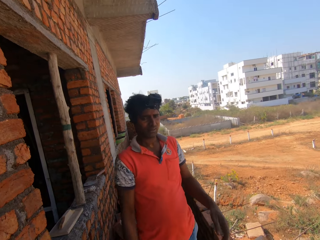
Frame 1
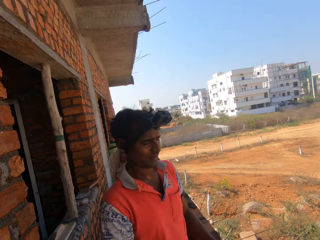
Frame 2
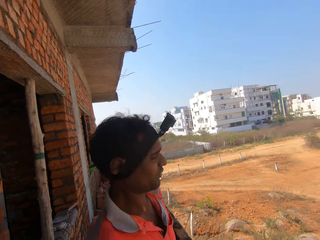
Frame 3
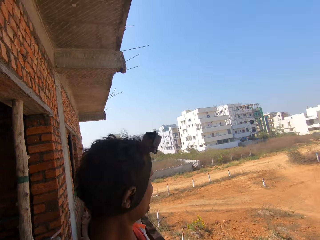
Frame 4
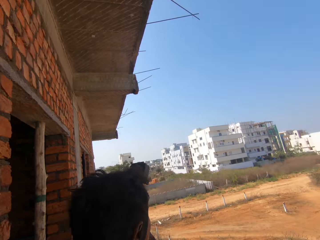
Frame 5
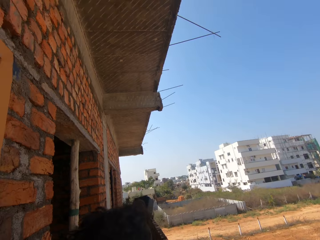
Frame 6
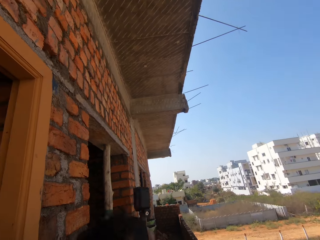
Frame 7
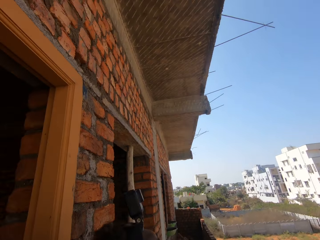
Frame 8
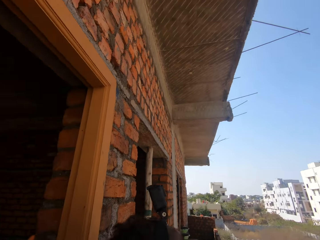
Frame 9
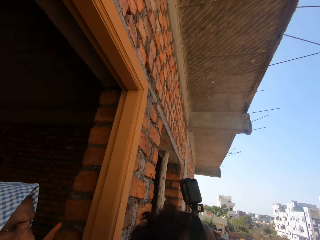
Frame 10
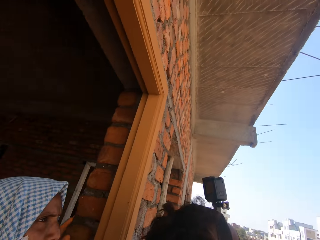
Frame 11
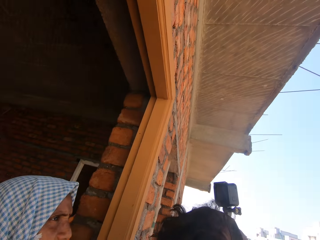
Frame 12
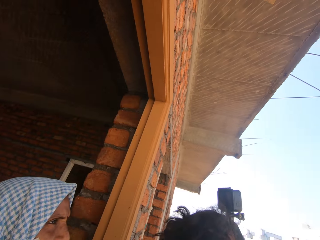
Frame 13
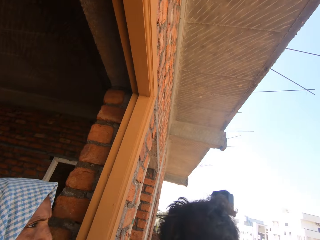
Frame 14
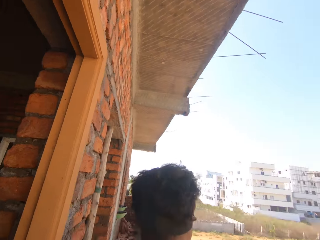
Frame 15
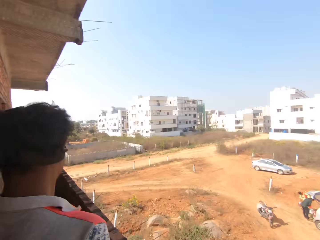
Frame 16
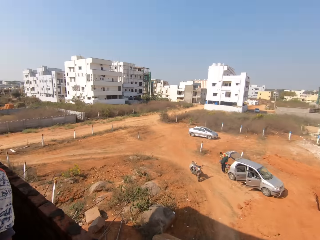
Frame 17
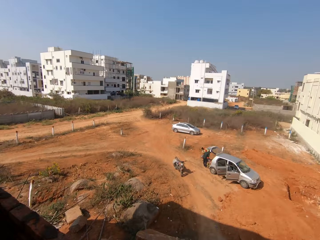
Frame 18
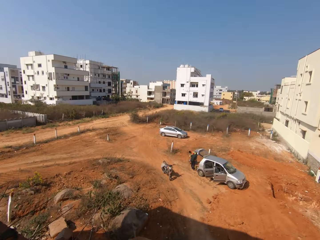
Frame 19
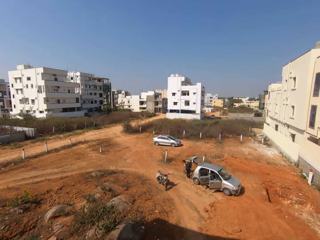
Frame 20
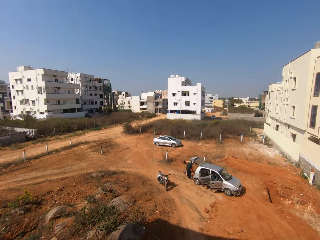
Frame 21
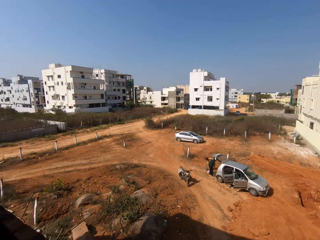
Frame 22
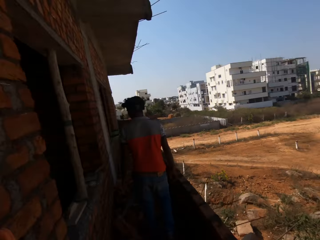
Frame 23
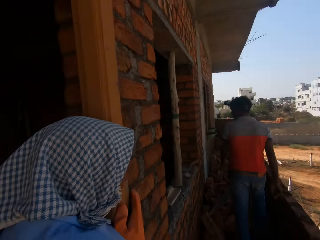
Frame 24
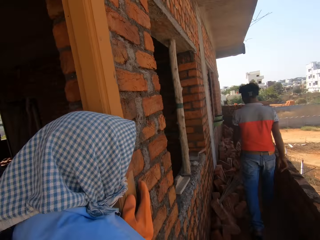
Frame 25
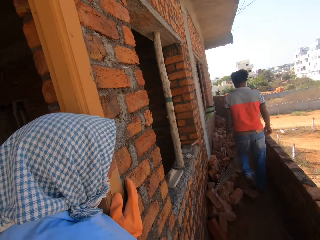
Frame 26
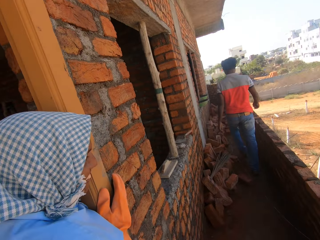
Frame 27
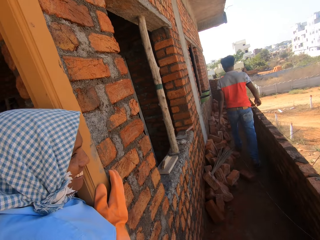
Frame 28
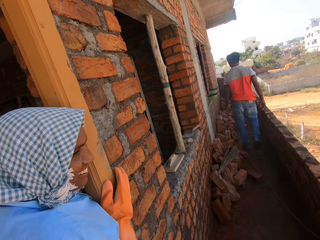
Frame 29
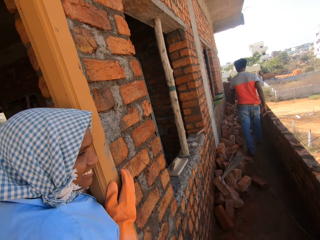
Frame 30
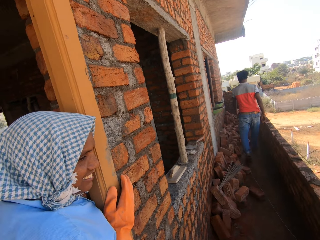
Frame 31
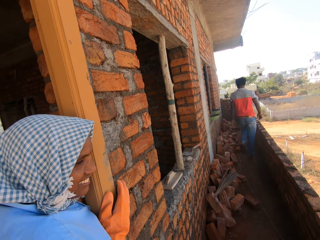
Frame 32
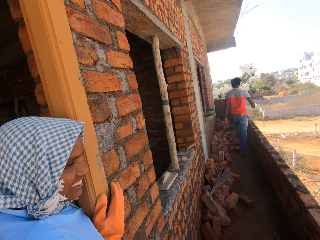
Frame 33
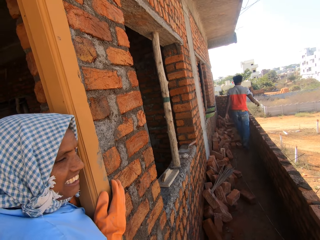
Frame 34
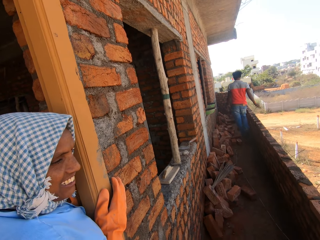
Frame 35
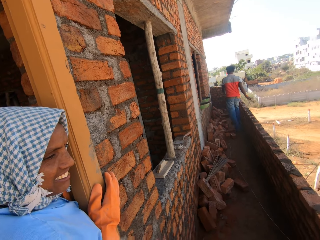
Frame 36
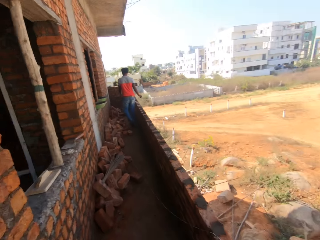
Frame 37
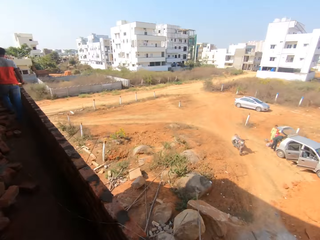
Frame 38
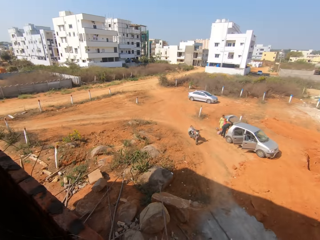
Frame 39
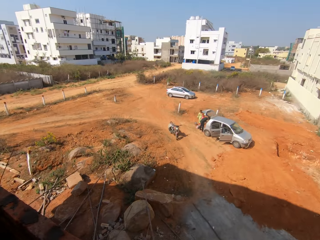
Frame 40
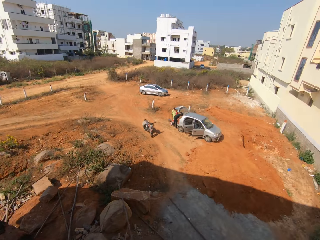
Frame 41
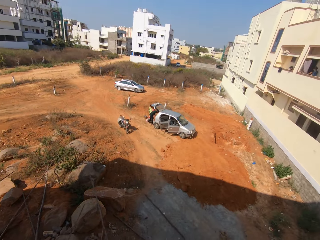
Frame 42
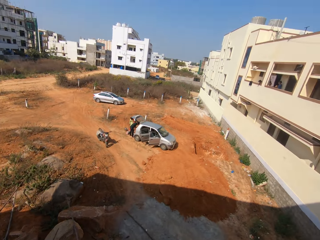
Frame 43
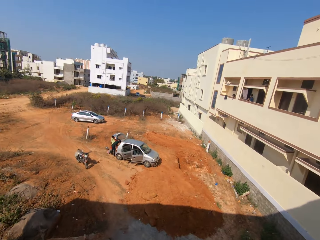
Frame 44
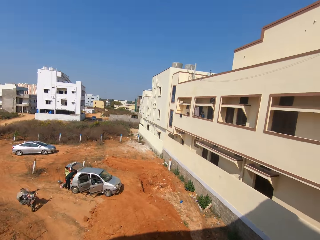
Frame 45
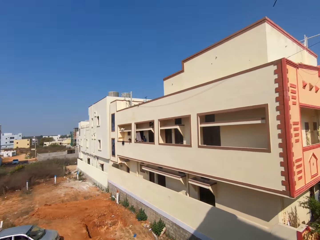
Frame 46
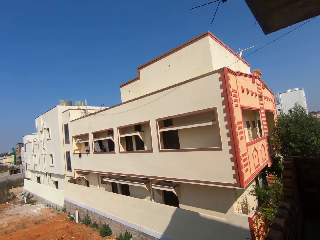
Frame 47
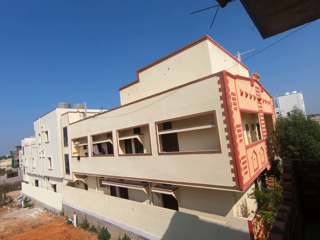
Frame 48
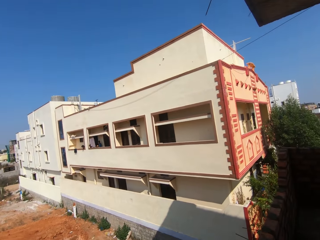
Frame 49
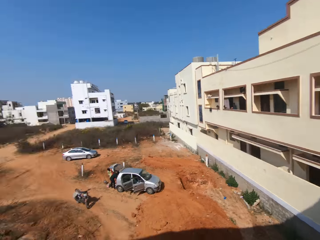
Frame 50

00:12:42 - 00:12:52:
The camera wearer looks around the building and looks at the compound. They look at a man. The man walks on the balcony. The camera wearer looks at the compound.

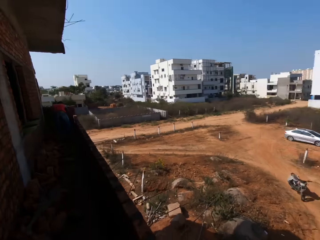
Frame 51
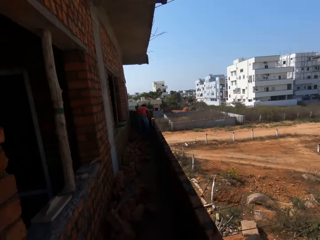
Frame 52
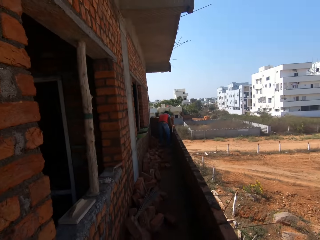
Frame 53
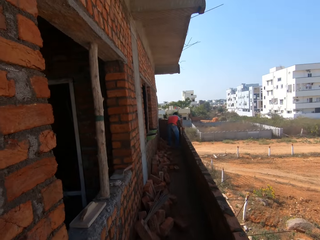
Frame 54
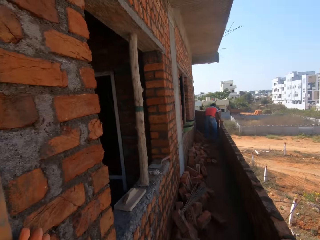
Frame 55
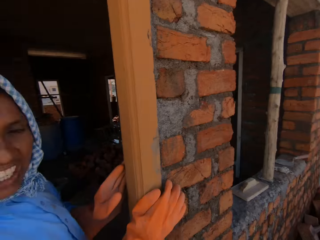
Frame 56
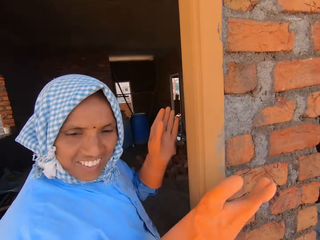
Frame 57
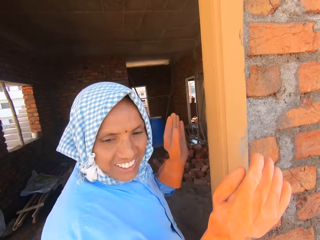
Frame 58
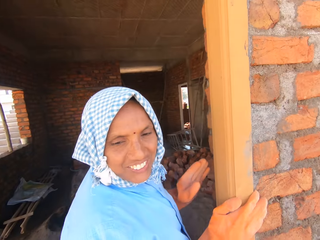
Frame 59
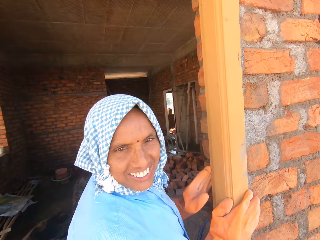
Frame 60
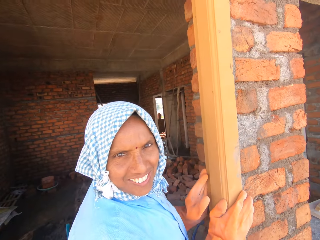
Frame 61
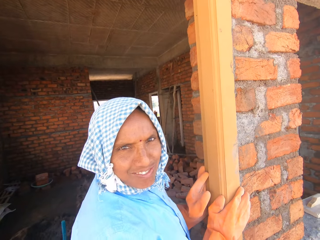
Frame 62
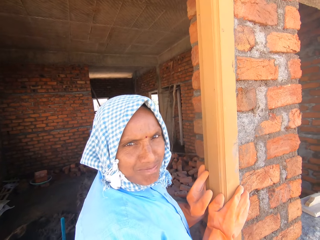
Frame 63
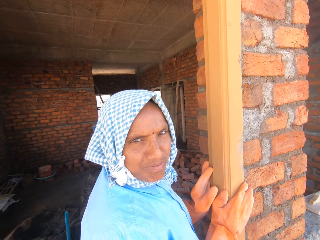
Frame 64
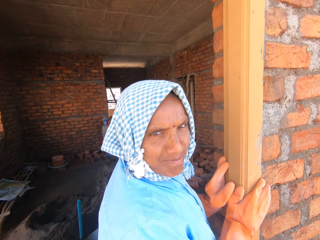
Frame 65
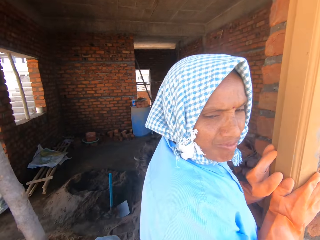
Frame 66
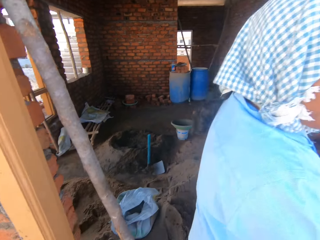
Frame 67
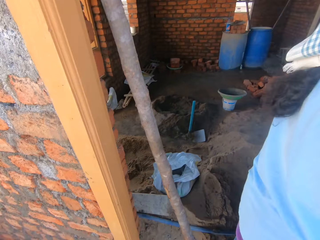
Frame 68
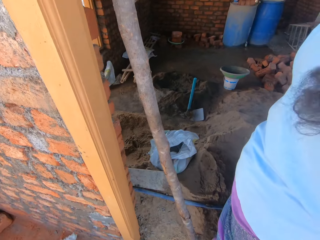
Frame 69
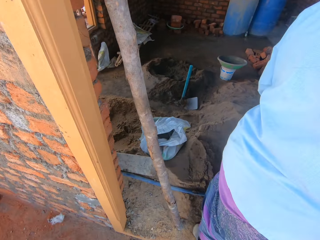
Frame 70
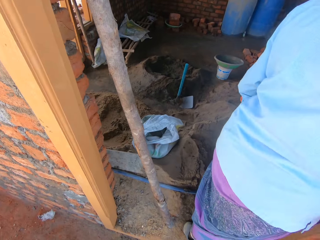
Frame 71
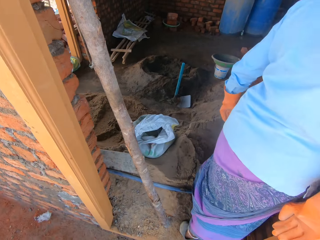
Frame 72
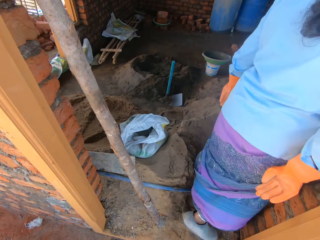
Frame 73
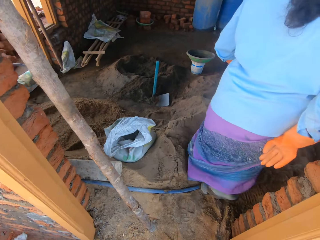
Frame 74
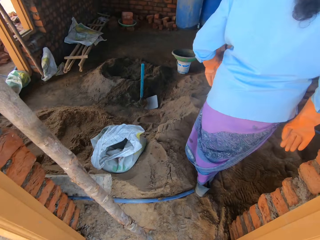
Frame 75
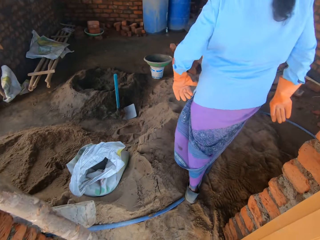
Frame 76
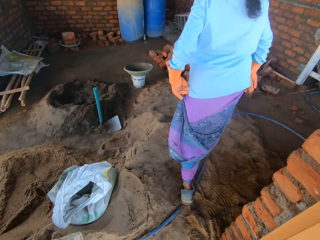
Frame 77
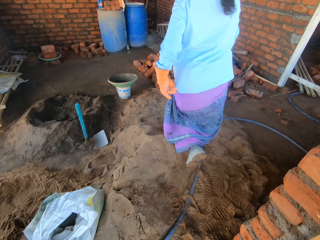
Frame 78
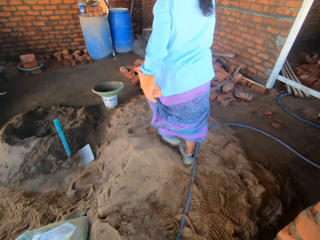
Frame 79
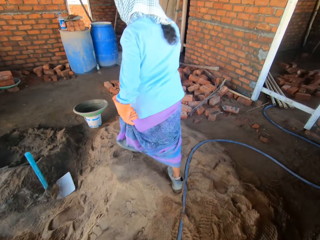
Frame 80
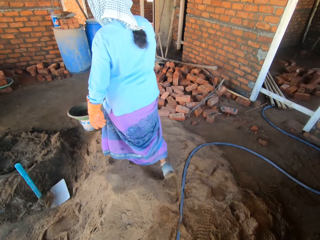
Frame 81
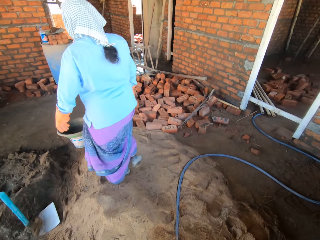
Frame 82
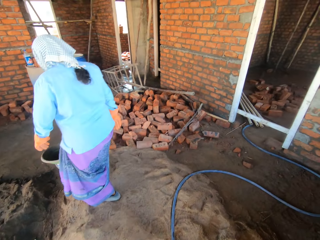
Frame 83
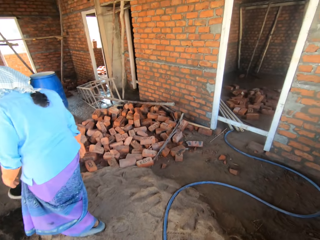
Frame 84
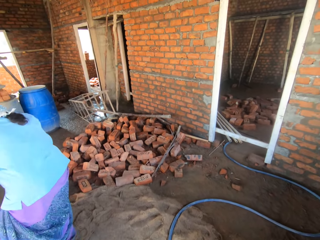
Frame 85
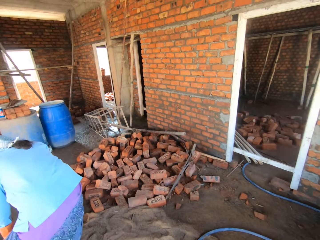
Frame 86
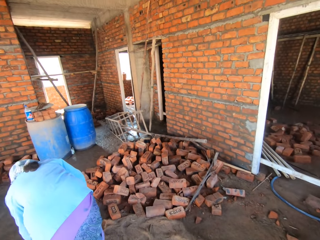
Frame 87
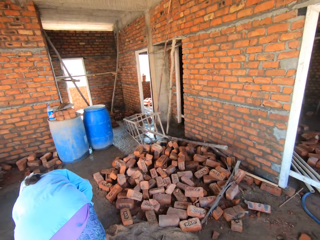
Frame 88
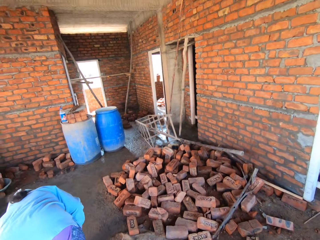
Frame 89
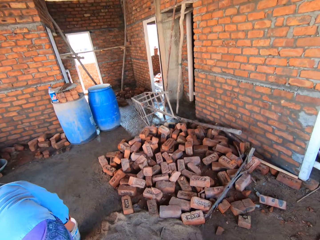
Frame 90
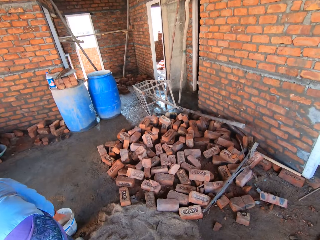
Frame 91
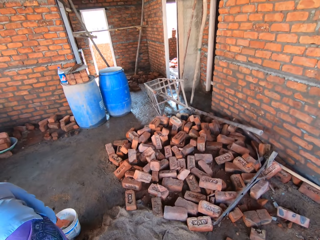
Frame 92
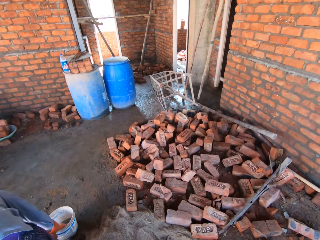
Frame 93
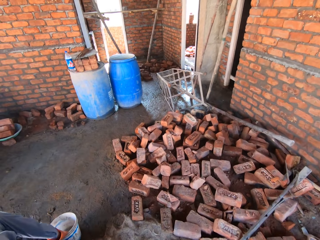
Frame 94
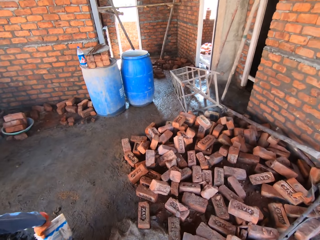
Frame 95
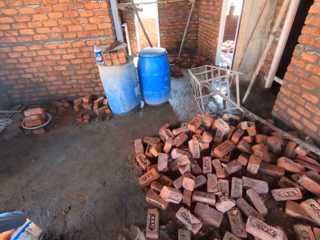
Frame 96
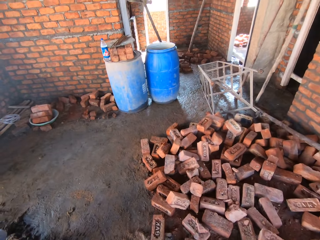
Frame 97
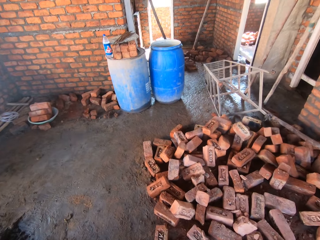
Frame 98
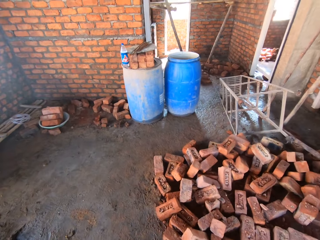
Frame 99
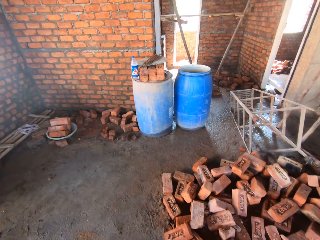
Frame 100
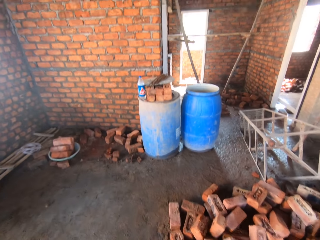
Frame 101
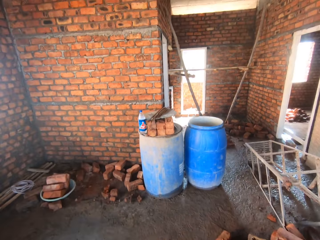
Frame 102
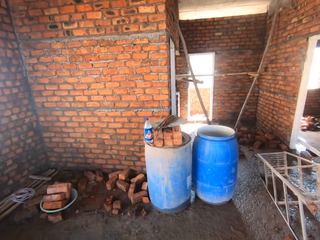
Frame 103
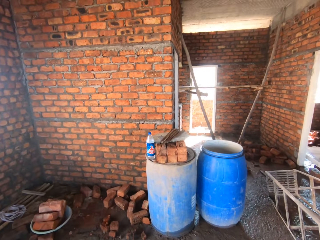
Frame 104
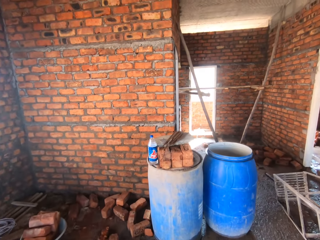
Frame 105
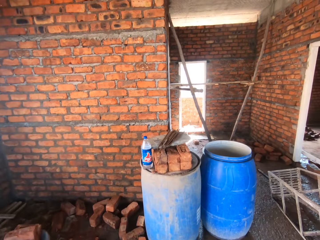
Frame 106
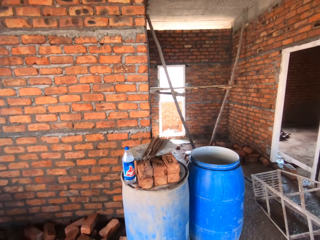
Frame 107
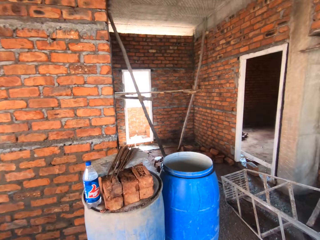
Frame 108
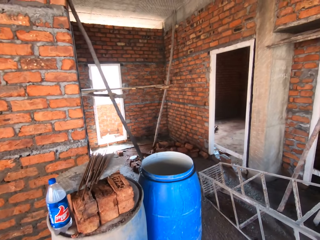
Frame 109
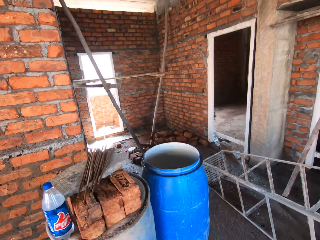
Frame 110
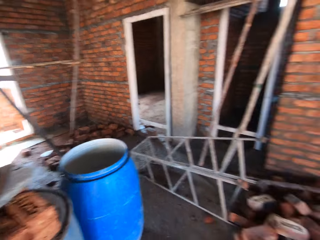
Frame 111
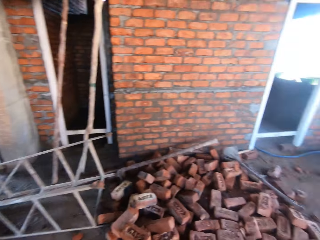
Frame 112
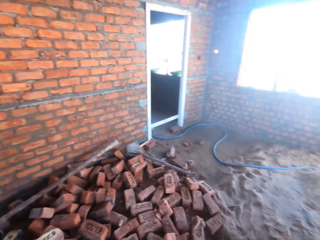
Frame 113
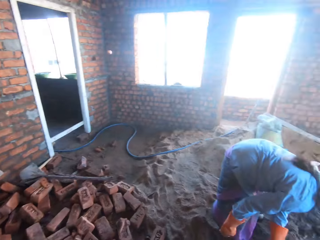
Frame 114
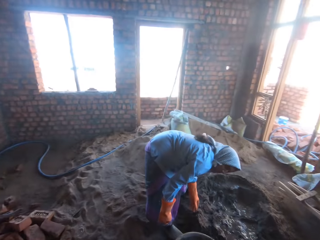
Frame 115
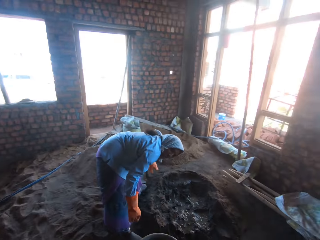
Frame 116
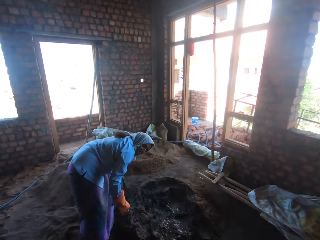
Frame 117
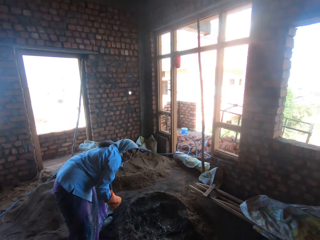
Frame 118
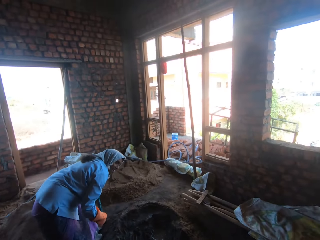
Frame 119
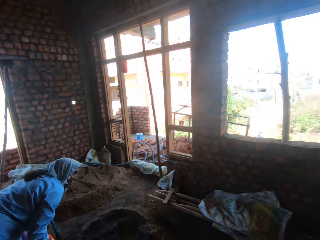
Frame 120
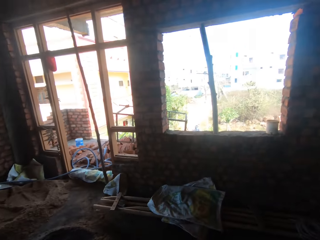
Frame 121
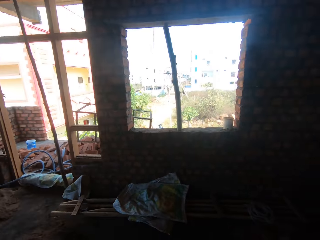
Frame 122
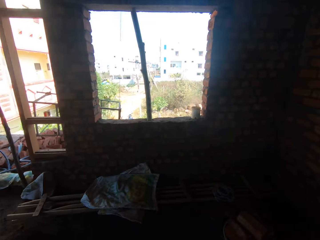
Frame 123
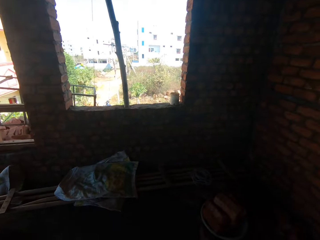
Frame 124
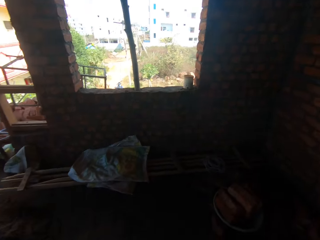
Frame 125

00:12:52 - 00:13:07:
The camera wearer looks at a woman. The woman converses with the camera wearer. The woman walks in the room. The camera wearer walks in the house. A person picks up a container. The camera wearer looks around the room.
